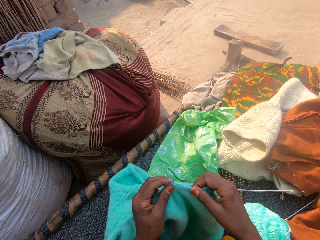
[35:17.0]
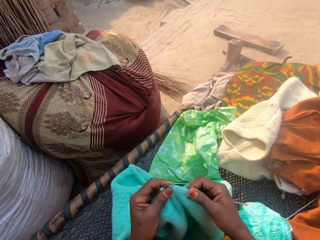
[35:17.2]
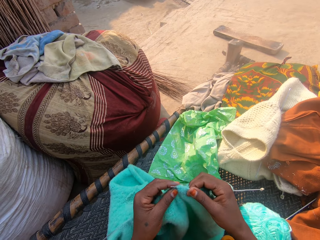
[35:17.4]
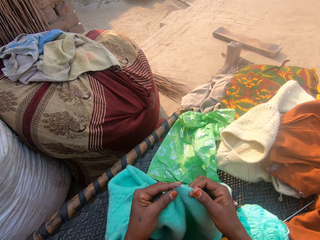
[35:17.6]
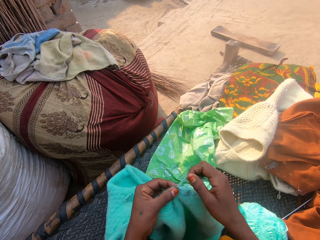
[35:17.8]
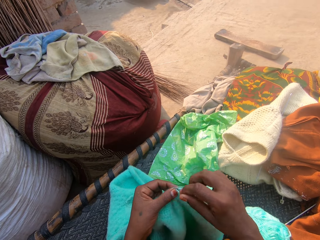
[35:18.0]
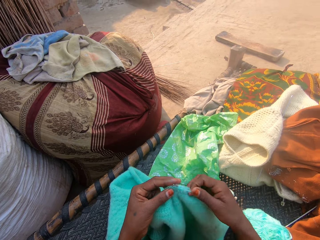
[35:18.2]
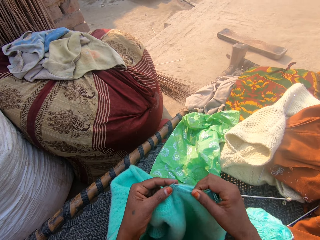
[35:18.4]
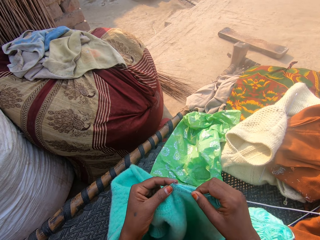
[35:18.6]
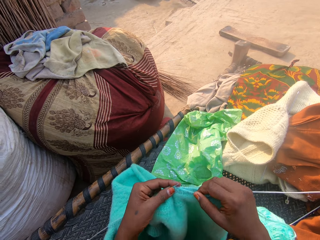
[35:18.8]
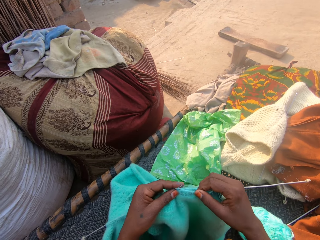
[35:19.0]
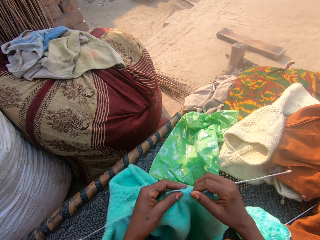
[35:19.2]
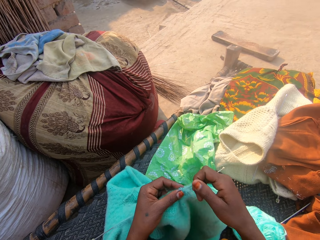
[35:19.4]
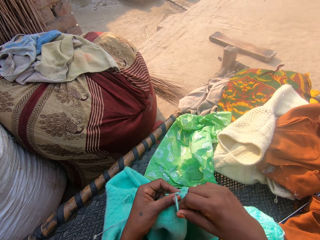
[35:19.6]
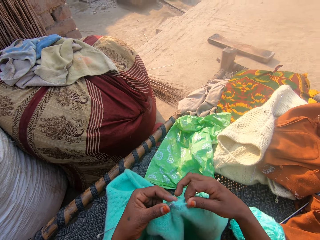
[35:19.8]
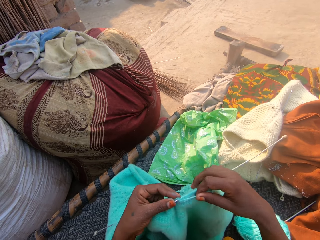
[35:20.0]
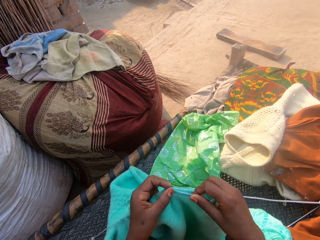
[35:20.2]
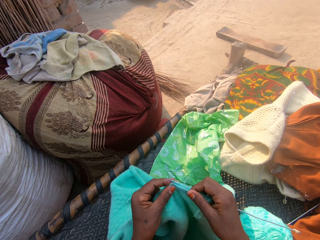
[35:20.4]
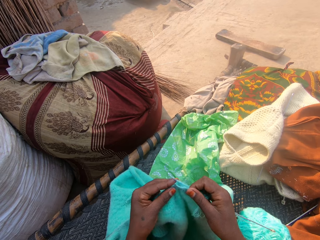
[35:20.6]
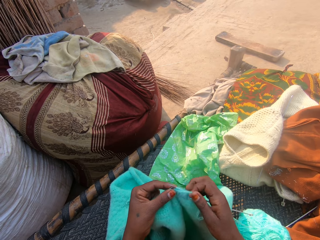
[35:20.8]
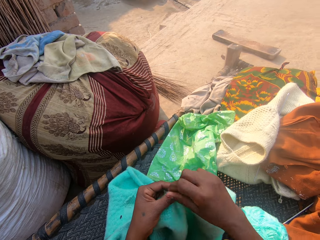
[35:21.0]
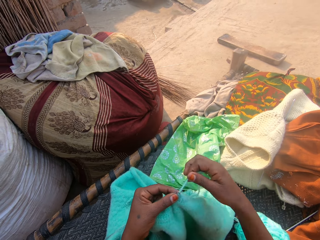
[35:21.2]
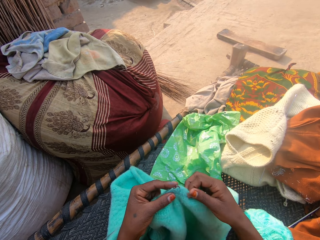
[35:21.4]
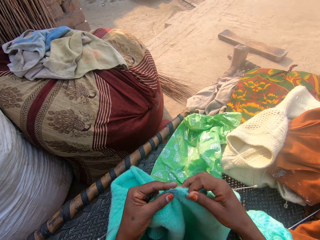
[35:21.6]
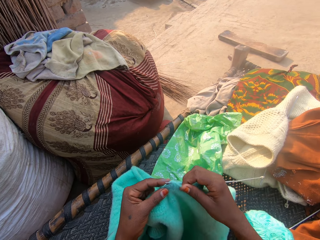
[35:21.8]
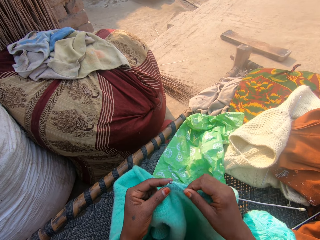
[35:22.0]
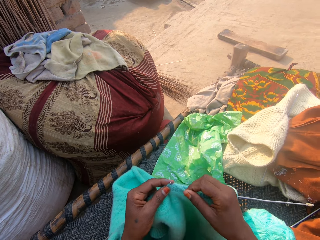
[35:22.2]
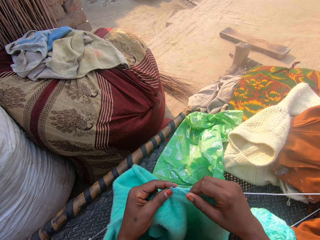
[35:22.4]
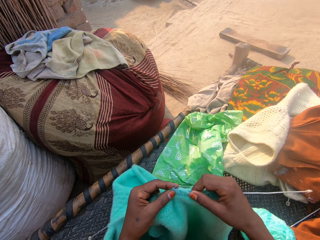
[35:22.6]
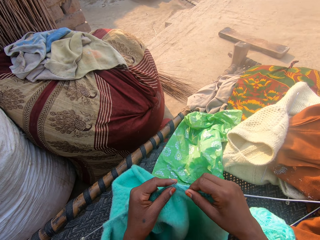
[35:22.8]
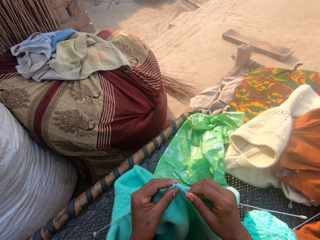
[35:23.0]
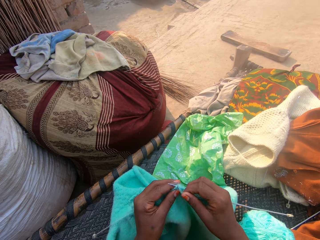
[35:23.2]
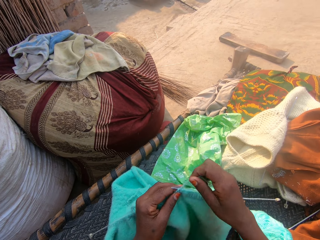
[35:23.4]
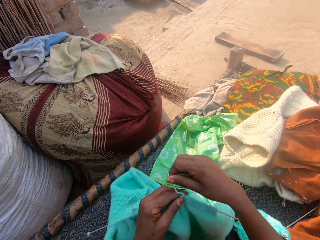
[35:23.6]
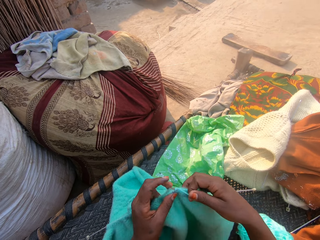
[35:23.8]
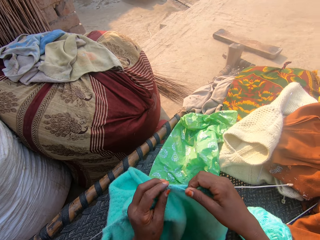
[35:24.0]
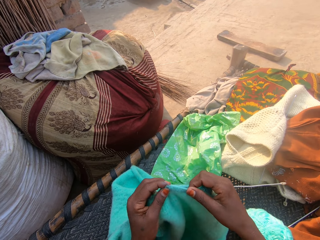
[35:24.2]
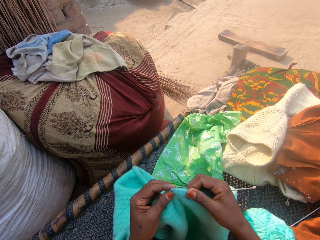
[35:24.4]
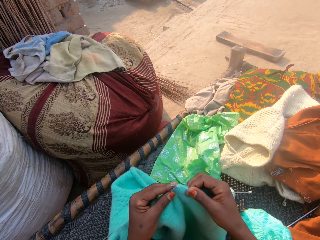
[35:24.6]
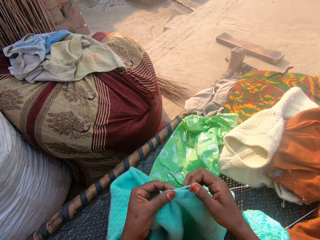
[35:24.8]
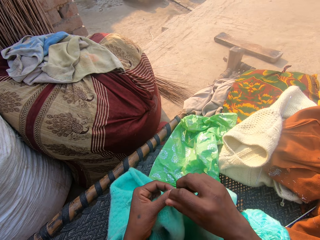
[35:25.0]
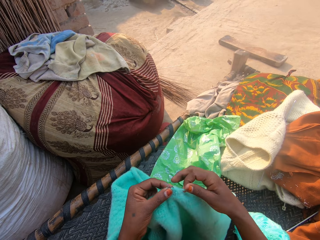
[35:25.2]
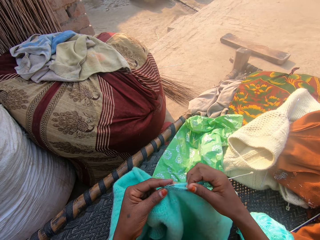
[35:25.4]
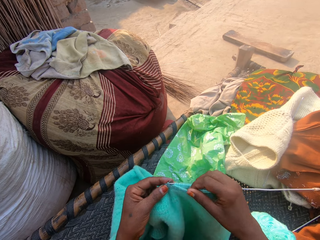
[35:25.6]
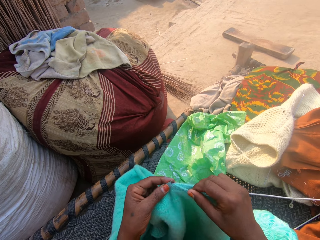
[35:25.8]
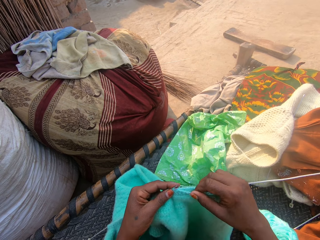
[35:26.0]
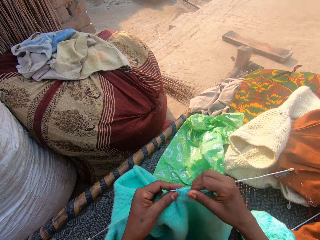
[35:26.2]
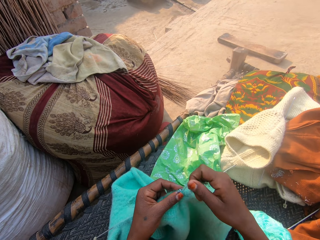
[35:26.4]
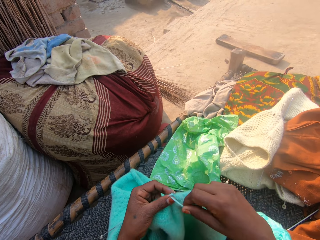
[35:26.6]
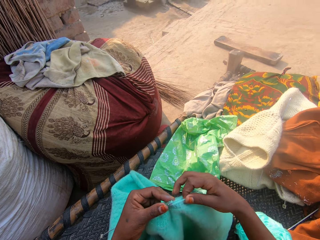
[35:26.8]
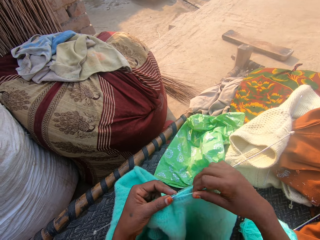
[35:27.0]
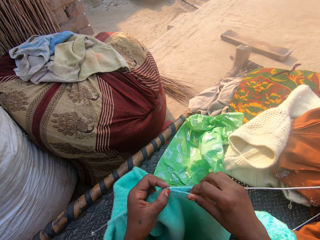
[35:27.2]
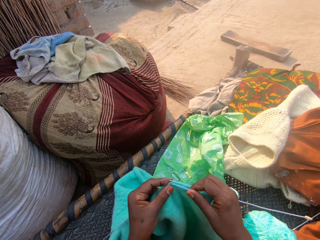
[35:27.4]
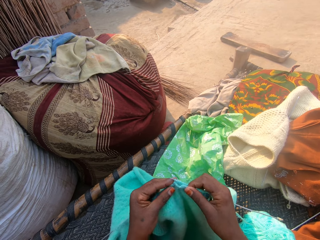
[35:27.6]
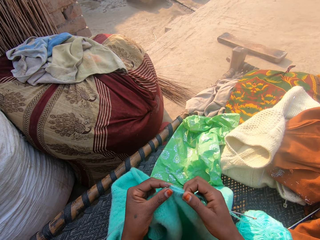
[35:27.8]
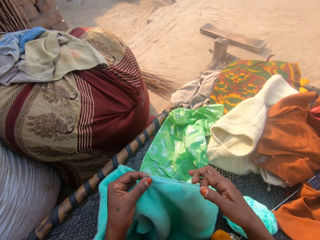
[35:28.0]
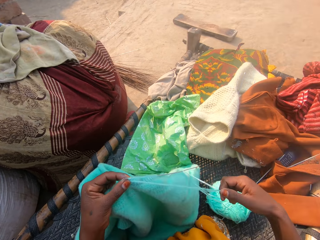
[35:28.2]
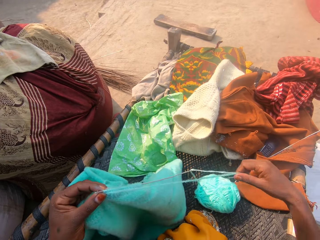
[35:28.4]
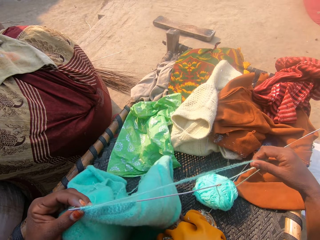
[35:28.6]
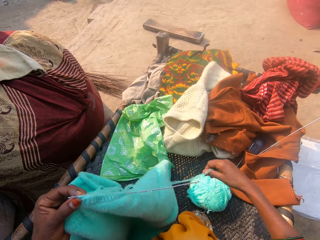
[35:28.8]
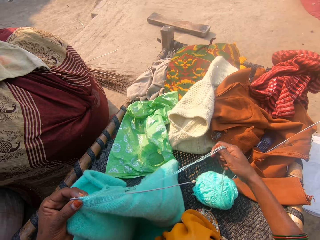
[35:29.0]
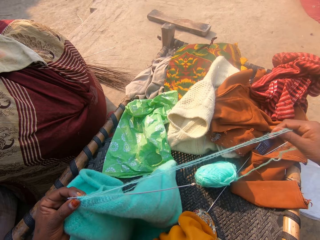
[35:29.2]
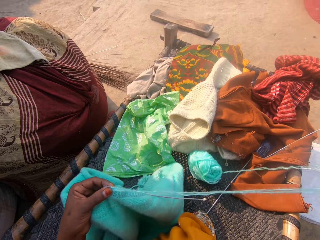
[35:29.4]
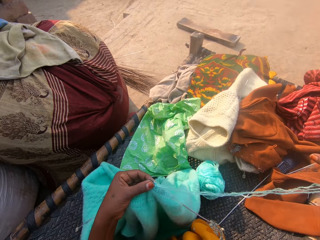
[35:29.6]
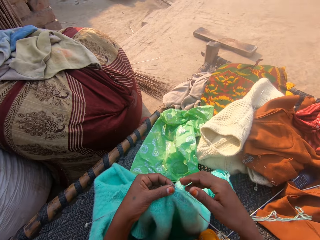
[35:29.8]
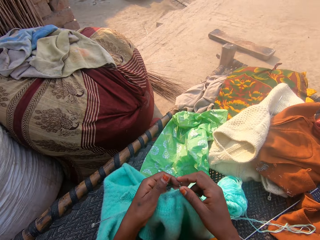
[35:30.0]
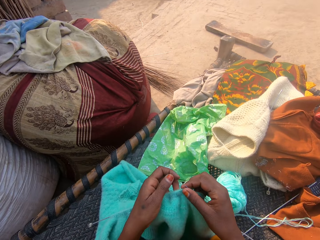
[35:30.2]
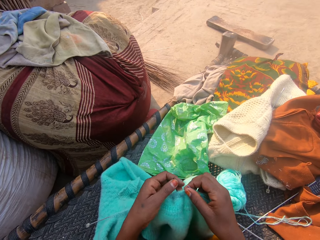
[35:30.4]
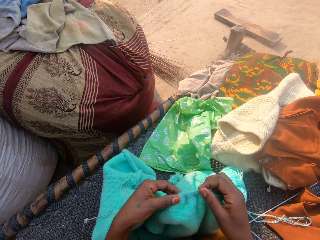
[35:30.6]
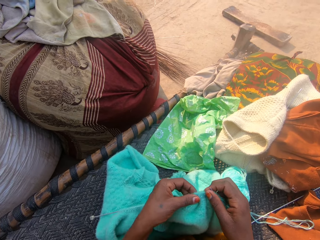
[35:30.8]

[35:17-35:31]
The camera wearer twists the thread on the needle with the right hand. They insert the needle on the cloth with the right hand. They twist the thread on the needle with the right hand. They insert the needle on the cloth with the right hand. They twist the thread on the needle with the right hand. They insert the needle on the cloth with the right hand. They twist the thread on the needle with the right hand. They insert the needle on the cloth with the right hand. They twist the thread on the needle with the right hand. They insert the needle on the cloth with the right hand. They twist the thread on the needle with the right hand. They insert the needle on the cloth with the right hand. They twist the thread on the needle with the right hand. They insert the needle on the cloth with the right hand. They stretch the thread with the right hand.

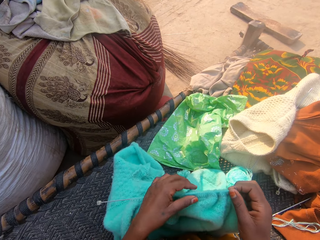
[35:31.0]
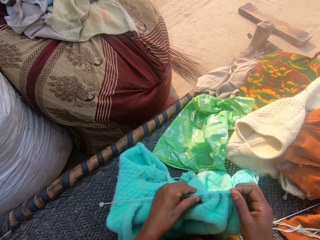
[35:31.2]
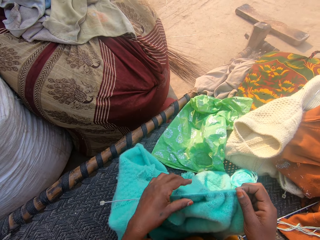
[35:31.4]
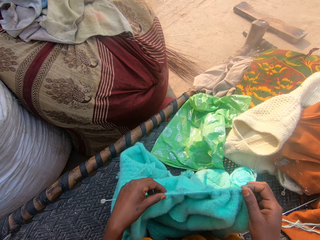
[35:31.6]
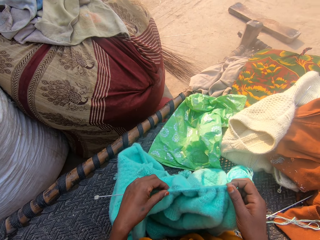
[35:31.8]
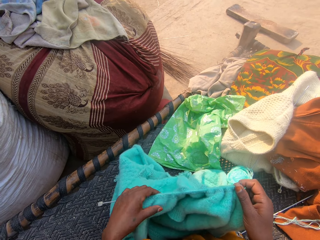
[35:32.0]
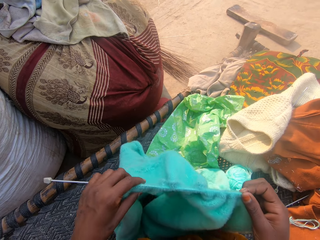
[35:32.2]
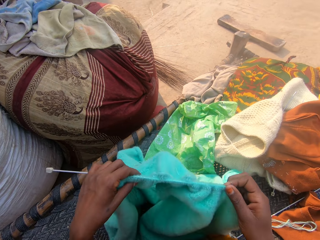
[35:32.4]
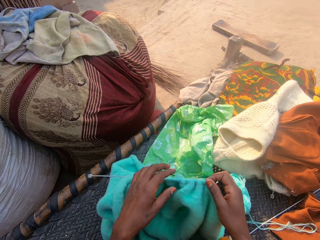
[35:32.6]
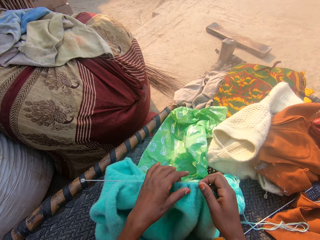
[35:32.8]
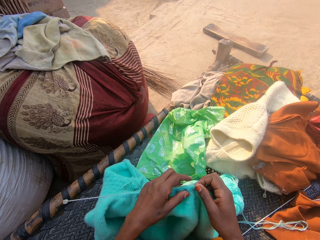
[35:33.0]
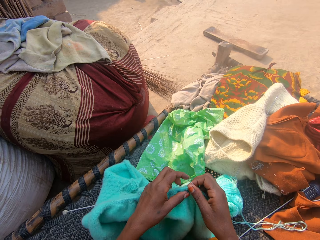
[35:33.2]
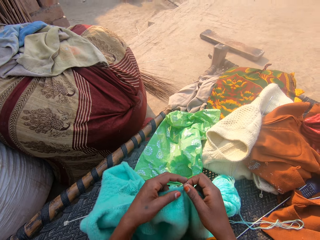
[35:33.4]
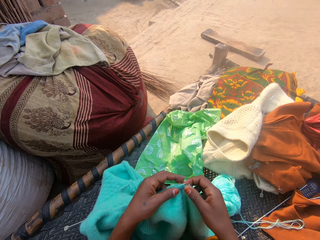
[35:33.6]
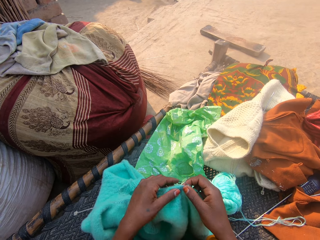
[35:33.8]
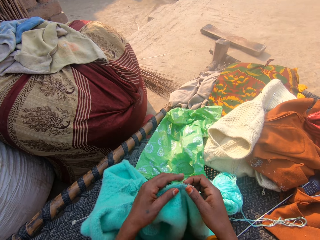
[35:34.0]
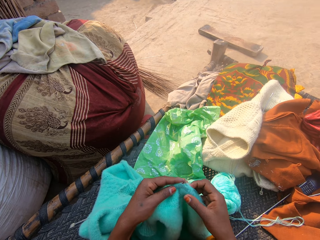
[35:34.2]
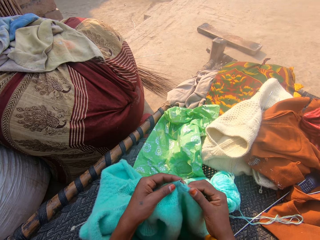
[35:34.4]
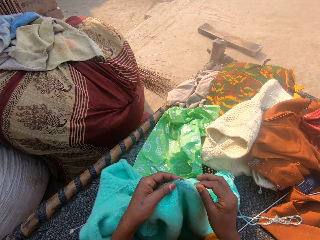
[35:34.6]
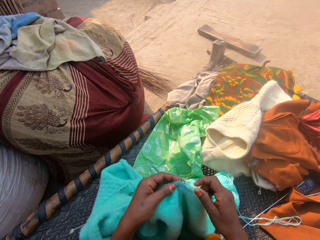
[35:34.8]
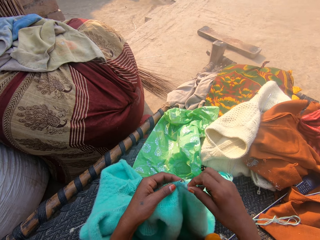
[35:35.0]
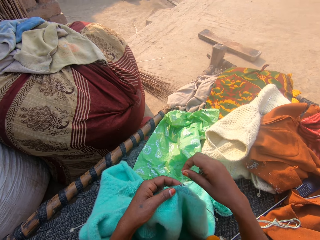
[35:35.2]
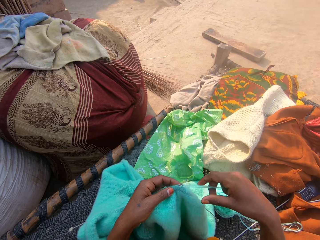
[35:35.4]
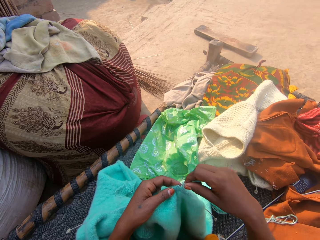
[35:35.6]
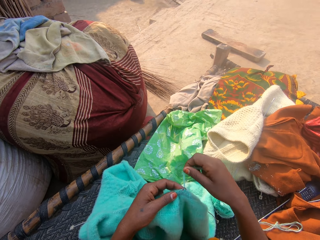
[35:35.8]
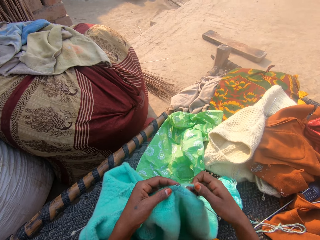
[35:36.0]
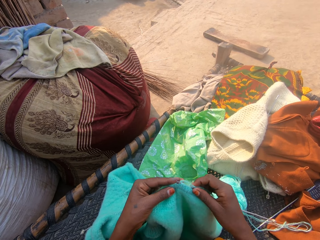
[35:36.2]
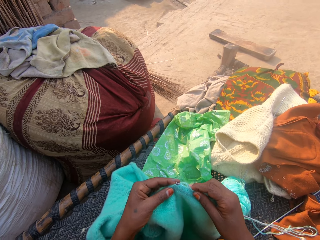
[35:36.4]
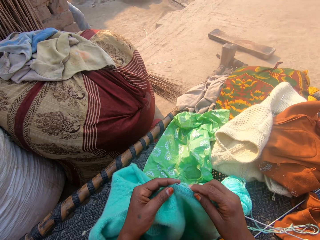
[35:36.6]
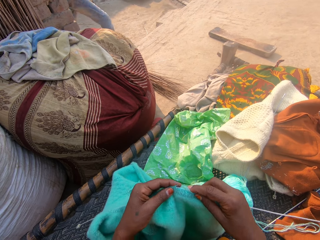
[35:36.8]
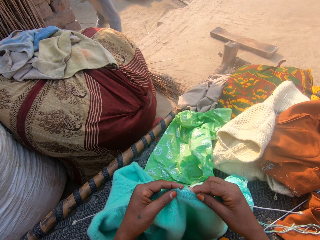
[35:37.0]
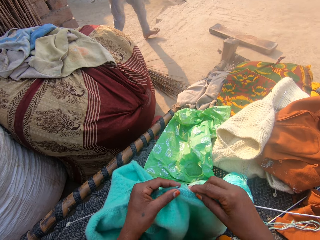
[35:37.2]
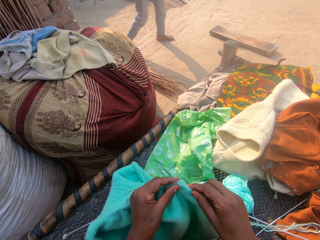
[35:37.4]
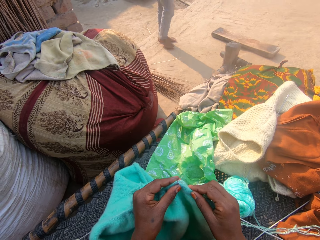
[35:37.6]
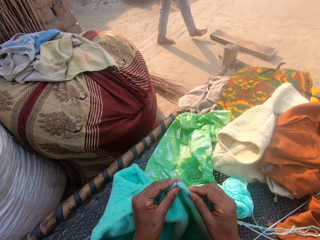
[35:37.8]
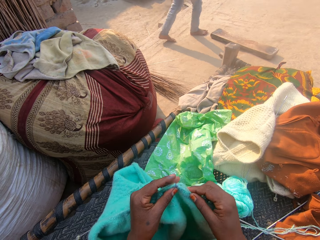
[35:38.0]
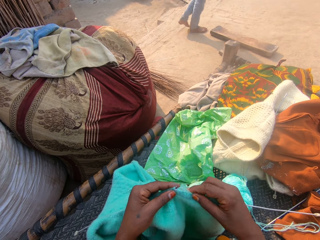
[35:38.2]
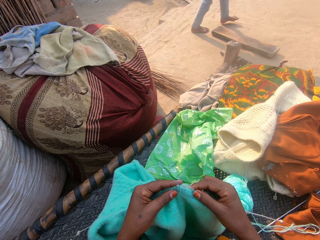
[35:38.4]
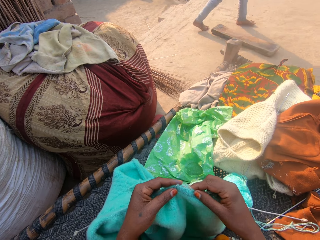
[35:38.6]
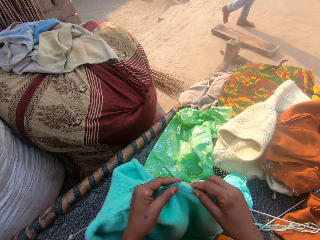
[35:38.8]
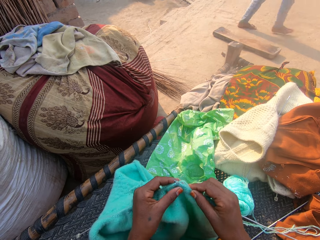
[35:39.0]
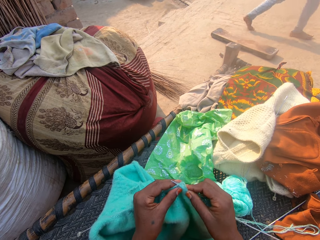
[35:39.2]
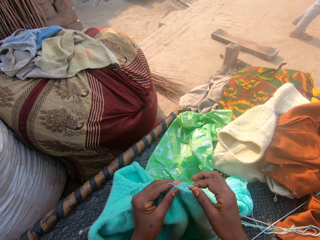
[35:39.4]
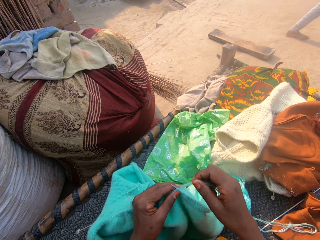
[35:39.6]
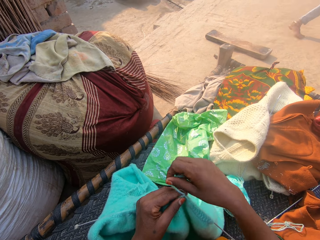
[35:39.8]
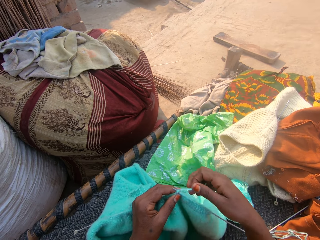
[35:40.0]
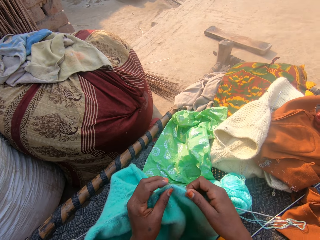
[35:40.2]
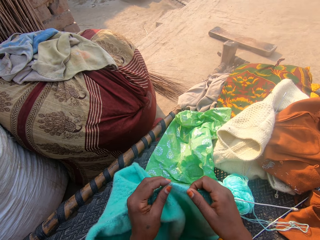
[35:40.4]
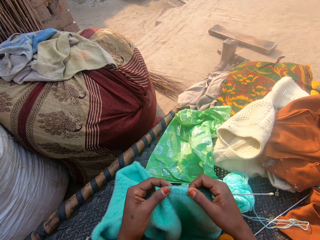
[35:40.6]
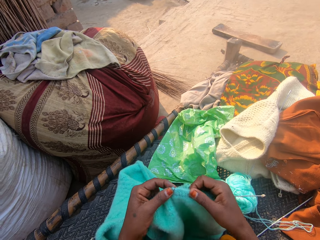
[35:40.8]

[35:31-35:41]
The camera wearer adjusts the crochet with her left hand. She crochets with the yarn.
